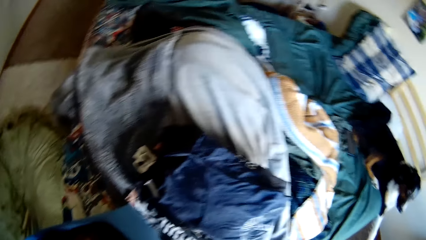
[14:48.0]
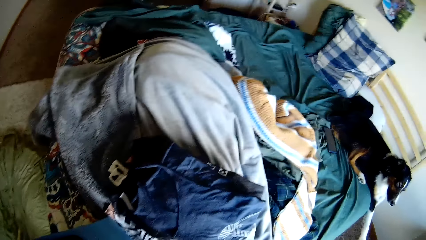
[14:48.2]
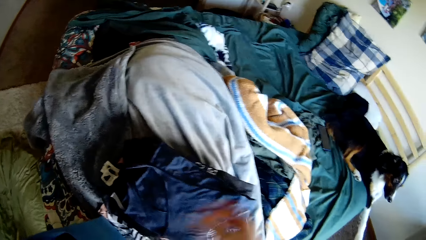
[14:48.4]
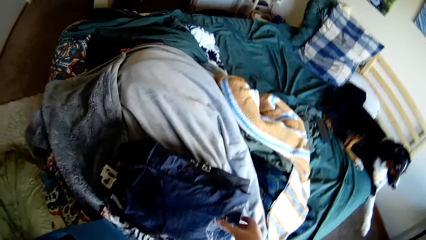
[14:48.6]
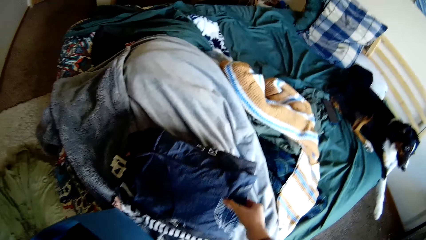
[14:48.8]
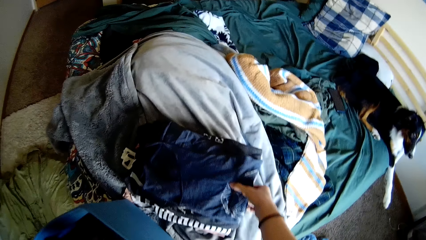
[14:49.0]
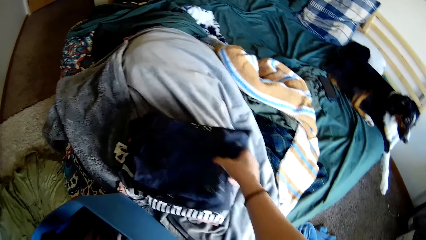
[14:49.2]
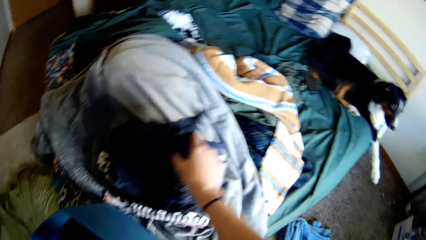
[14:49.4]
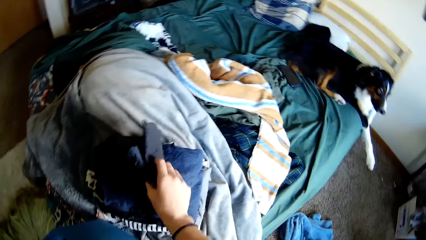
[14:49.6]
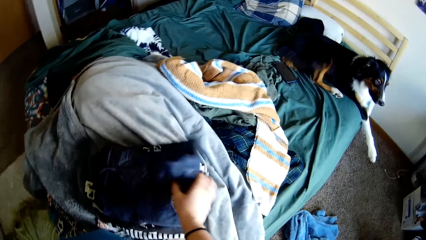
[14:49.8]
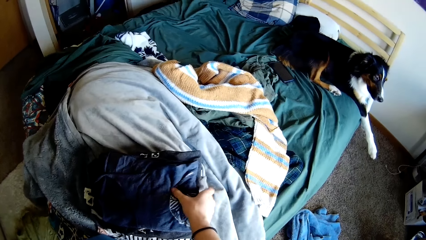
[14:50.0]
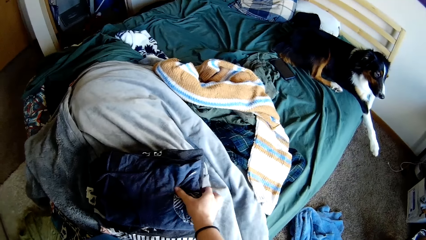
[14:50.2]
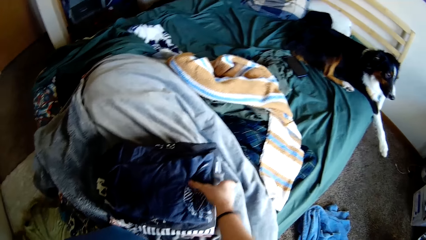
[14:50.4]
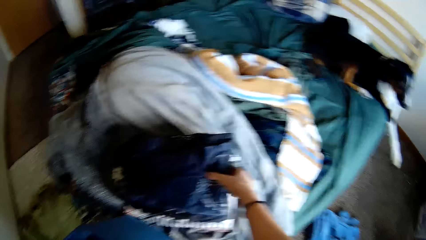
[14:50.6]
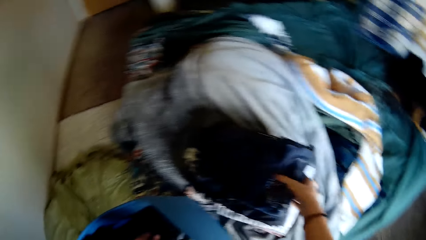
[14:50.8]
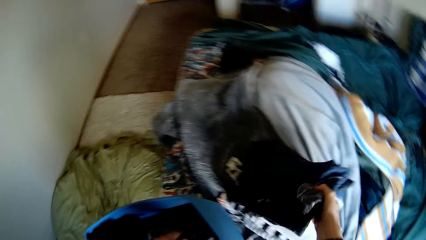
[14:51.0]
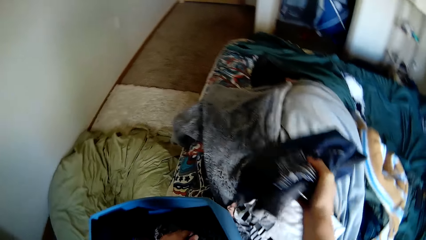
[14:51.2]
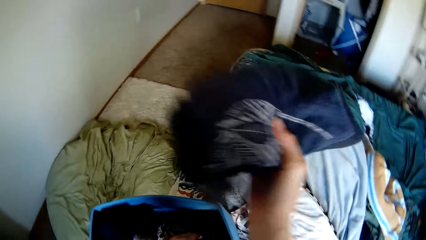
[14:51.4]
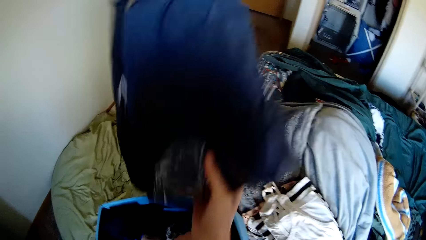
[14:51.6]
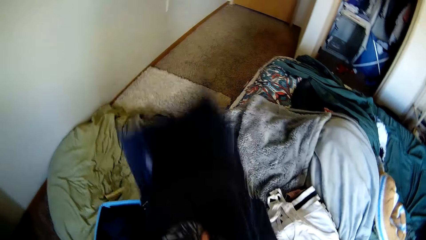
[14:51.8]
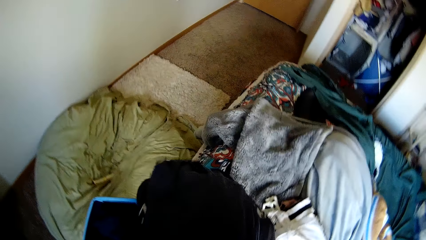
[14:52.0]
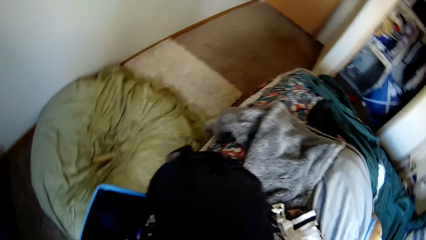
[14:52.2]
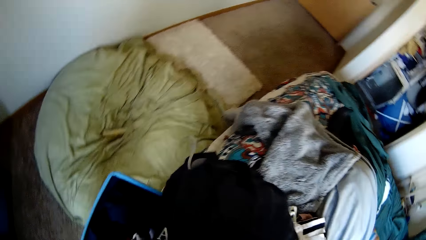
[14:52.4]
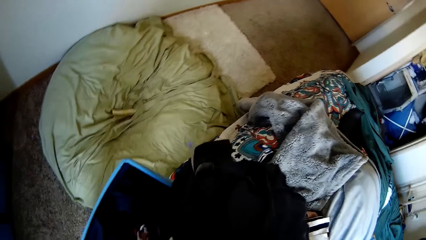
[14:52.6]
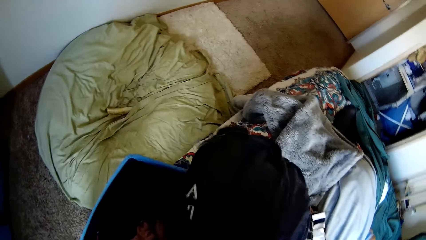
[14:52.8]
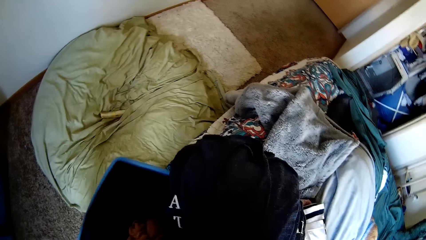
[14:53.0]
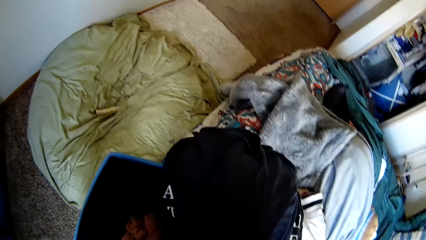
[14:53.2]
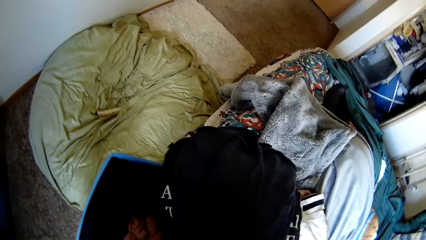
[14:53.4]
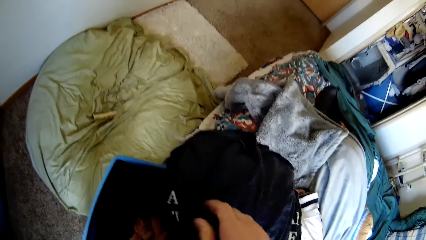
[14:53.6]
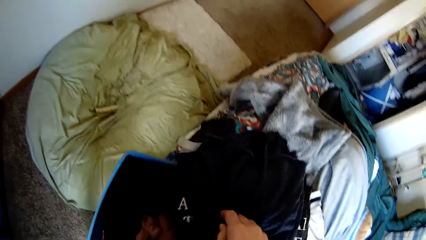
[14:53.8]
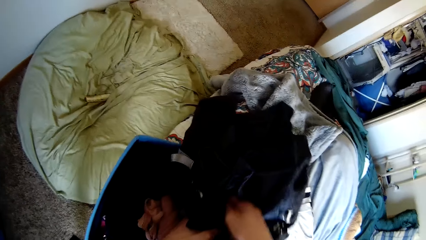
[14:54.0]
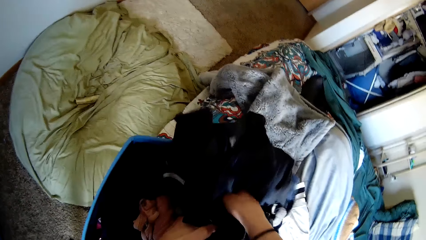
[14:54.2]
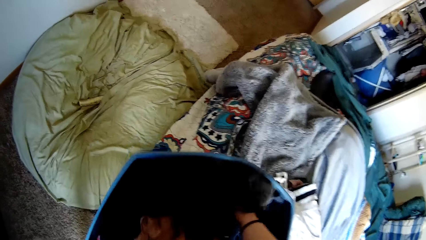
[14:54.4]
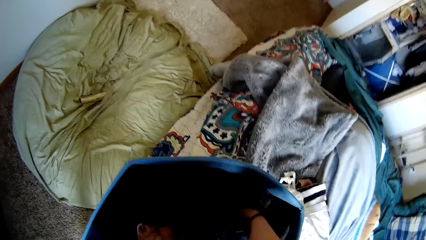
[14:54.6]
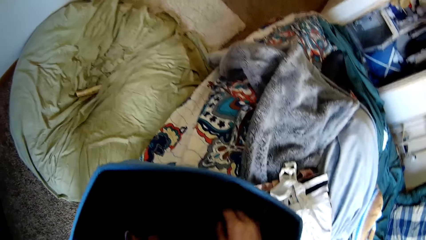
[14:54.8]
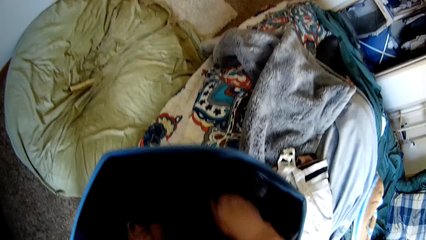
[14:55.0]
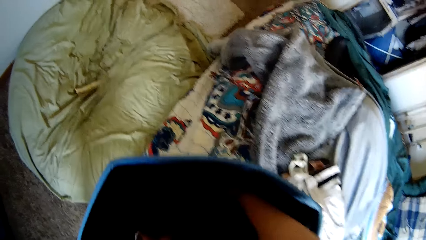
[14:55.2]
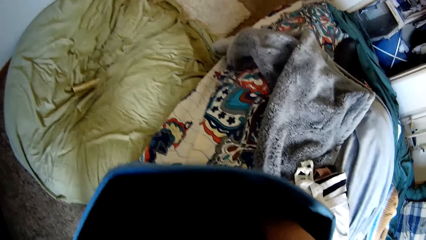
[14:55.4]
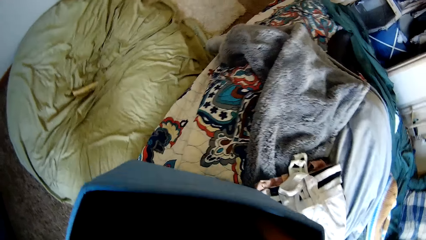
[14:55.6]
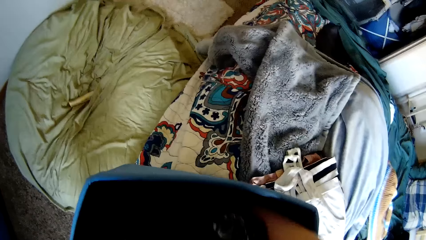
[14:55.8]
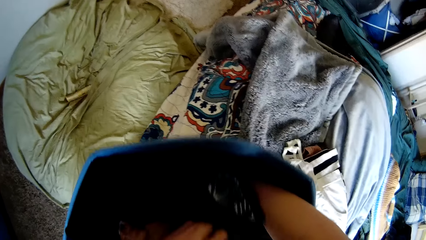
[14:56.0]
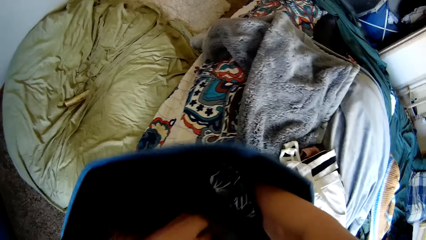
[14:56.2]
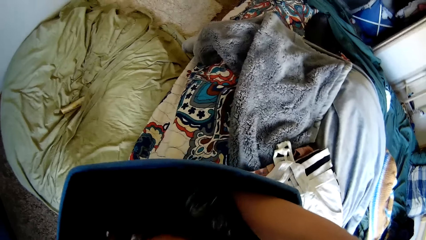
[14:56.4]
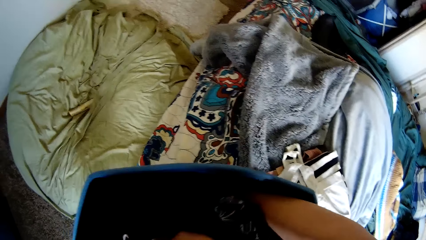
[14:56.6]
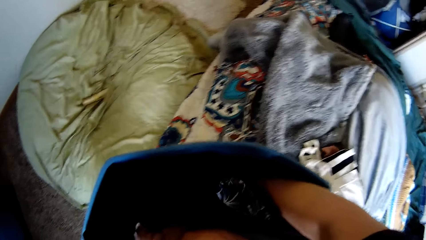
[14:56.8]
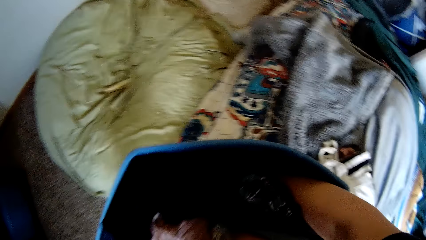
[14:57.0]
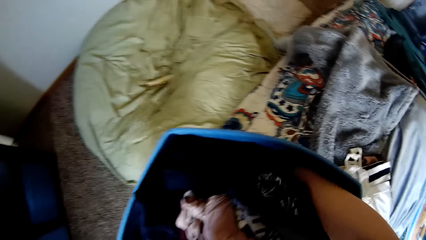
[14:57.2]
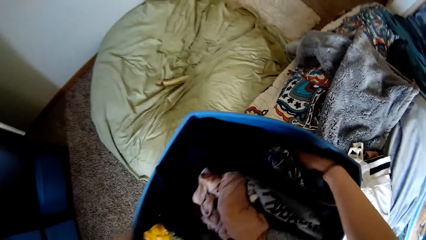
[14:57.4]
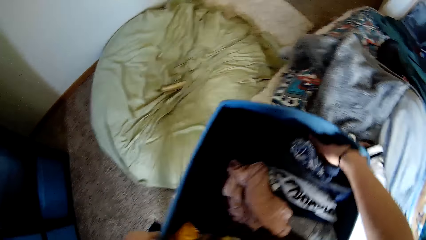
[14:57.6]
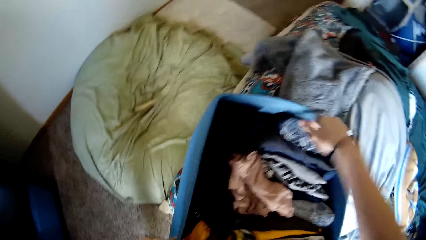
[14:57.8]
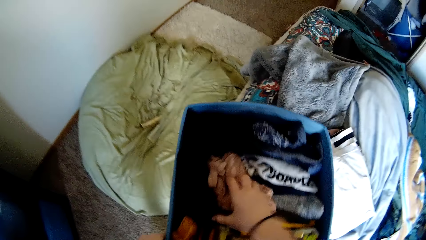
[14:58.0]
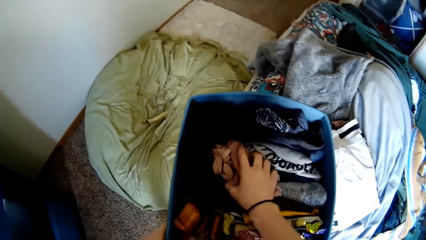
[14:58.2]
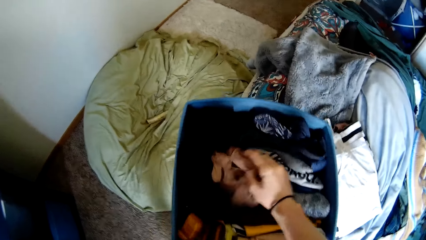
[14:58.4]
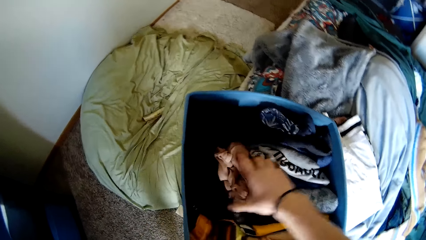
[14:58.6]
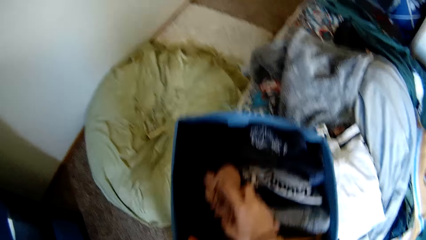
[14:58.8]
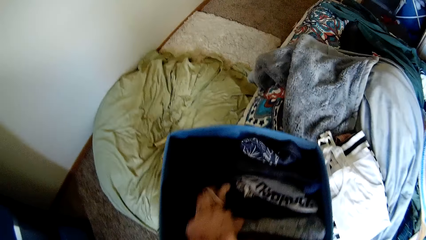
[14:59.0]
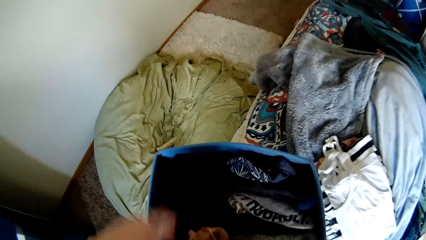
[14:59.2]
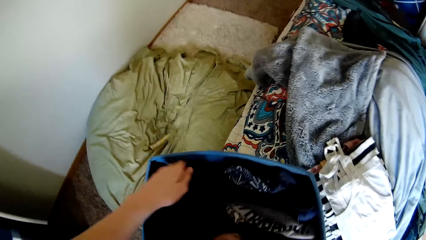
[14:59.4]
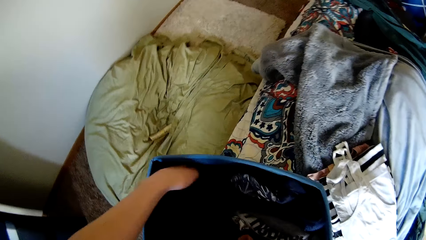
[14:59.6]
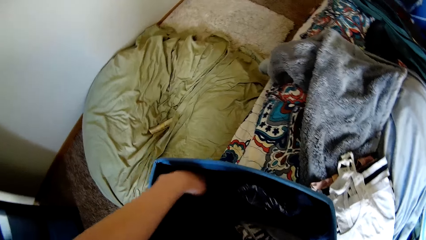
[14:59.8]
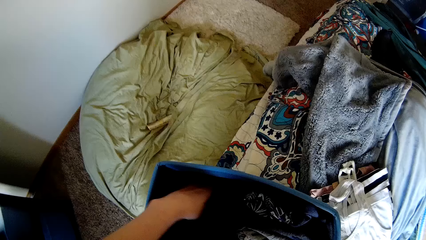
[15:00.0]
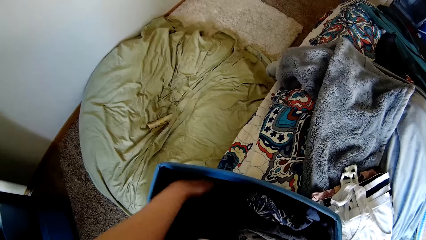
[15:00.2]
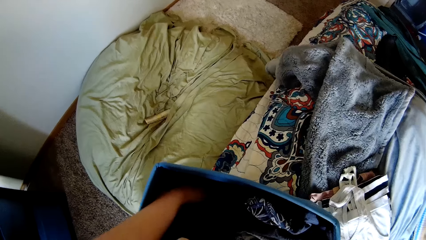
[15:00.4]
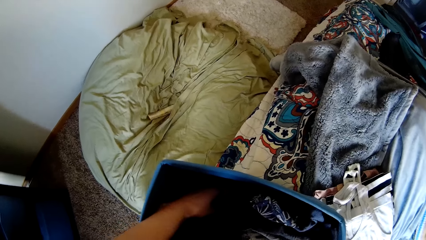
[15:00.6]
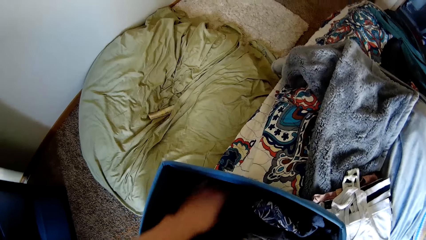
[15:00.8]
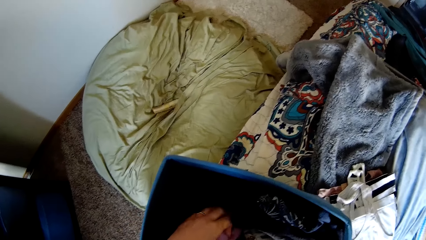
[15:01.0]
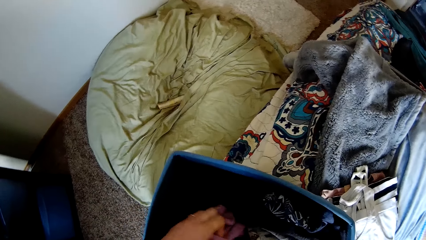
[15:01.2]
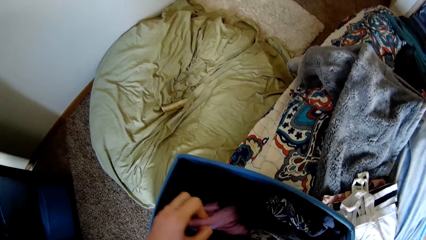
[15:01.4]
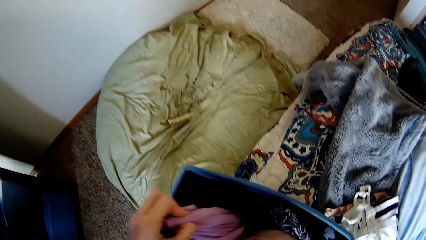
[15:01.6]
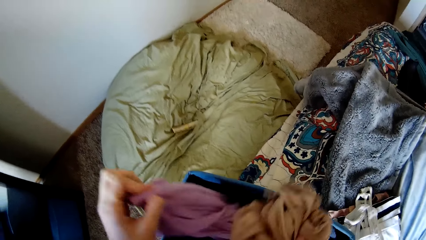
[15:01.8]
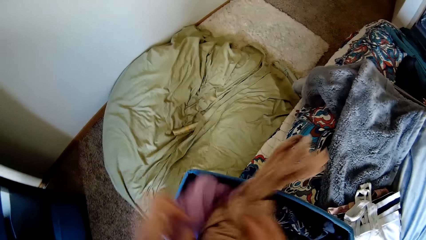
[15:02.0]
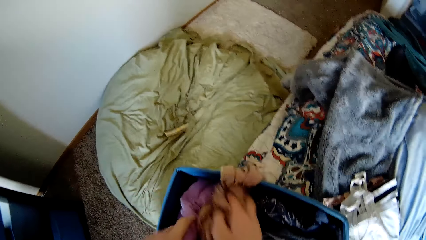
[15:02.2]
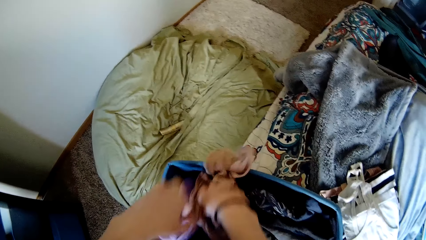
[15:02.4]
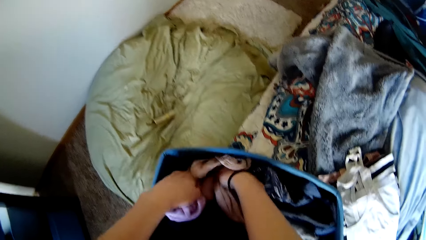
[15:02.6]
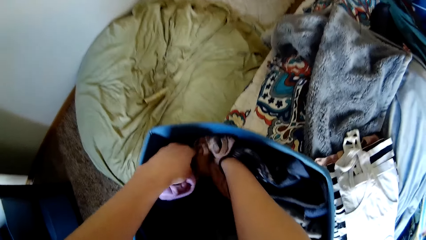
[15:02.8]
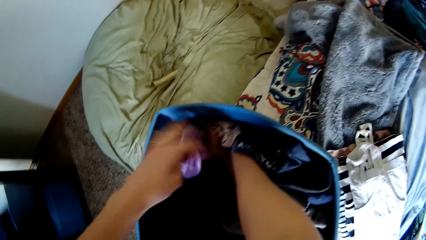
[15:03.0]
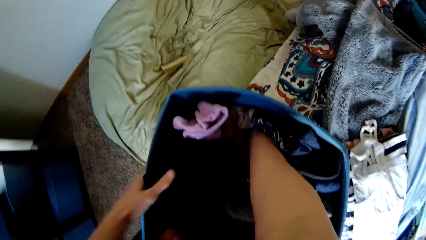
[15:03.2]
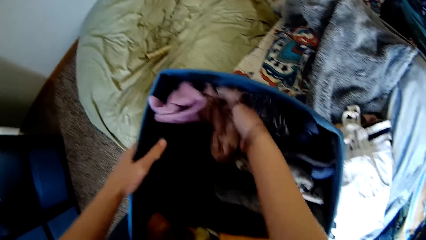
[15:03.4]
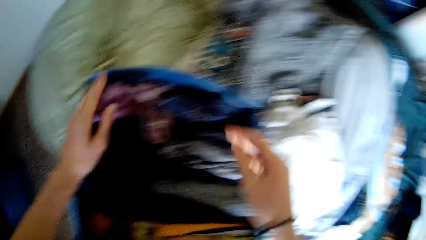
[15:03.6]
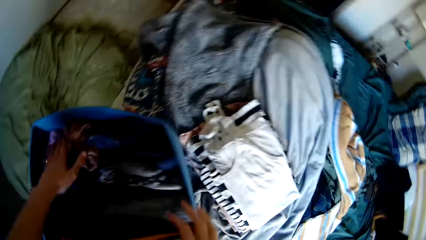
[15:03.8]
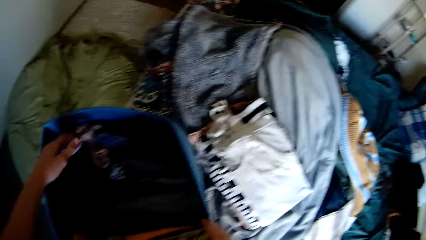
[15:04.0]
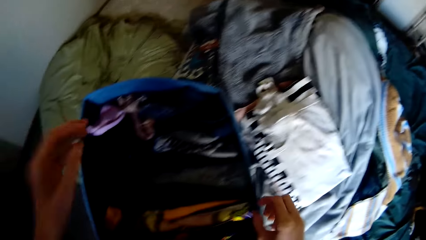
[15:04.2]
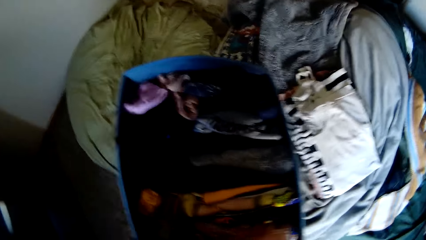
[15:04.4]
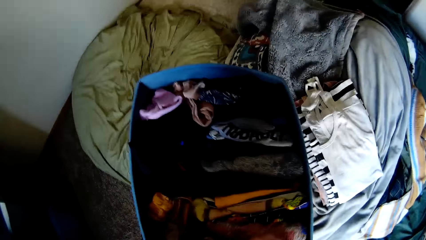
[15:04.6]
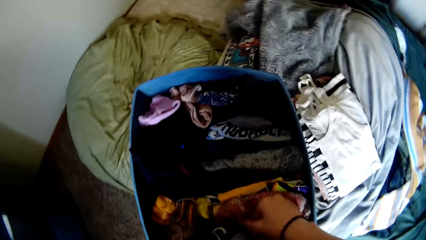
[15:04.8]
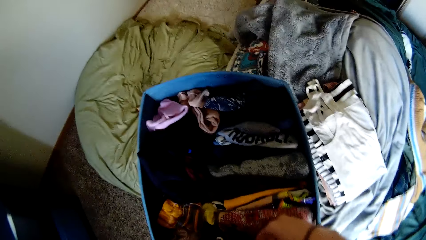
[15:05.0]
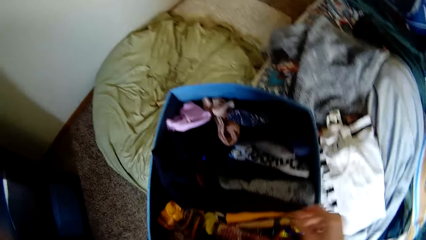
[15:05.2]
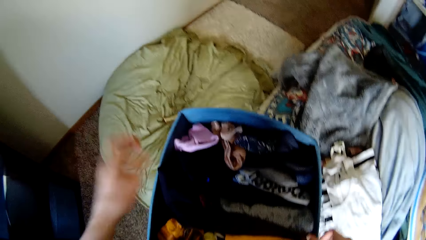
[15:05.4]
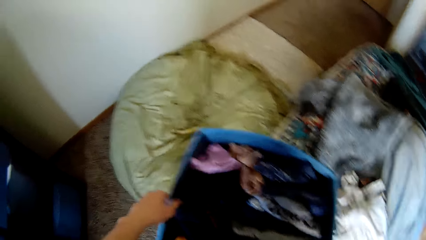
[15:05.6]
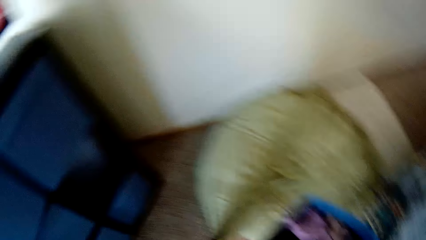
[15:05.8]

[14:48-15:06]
The camera wearer picks up clothes from the bed. She puts the dropped folded clothes into the drawer. She rearranges the clothes inside the other drawer. She picks a cloth from the drawer. She lifts the cloth on the drawer. She puts the clothes in the drawer. She raises her hand towards her head.
